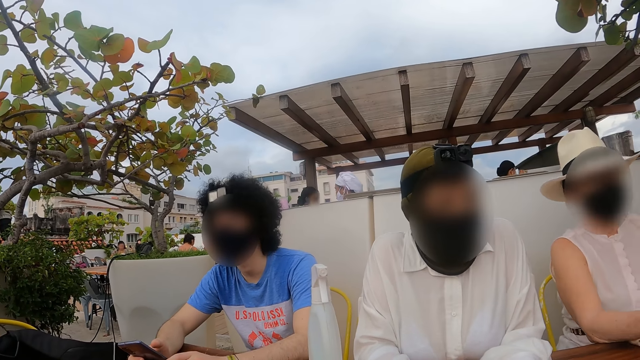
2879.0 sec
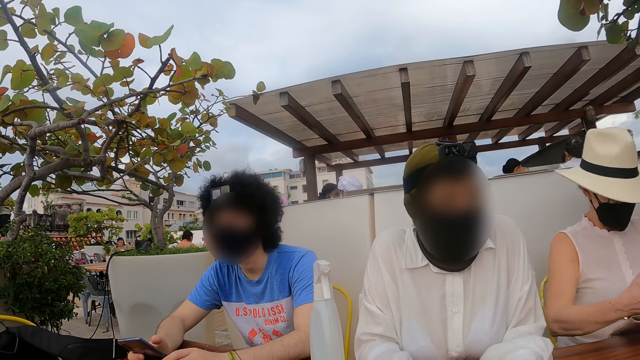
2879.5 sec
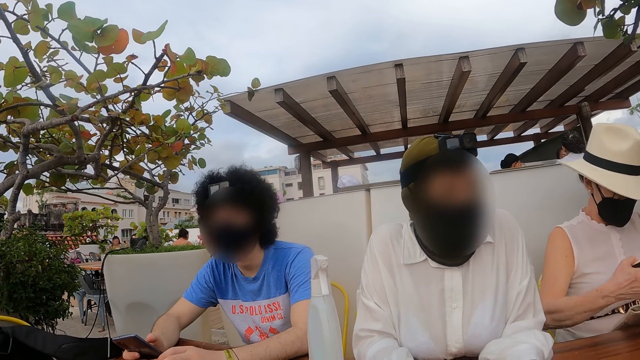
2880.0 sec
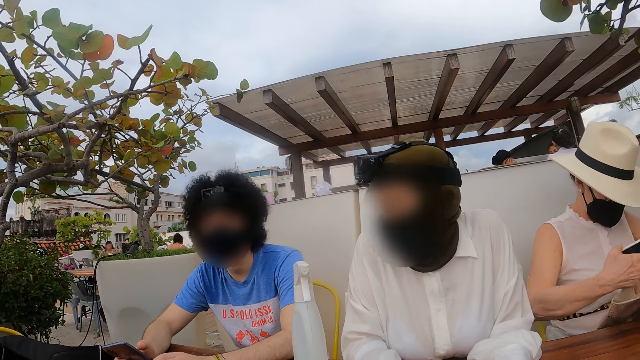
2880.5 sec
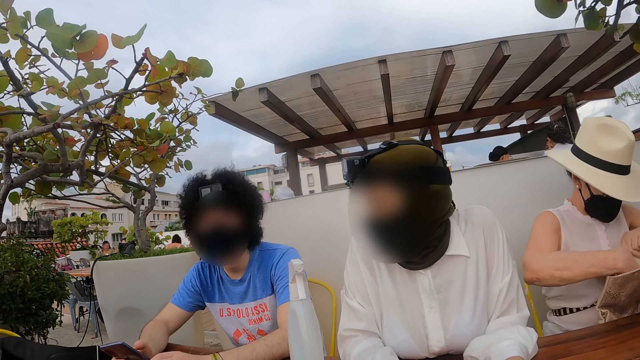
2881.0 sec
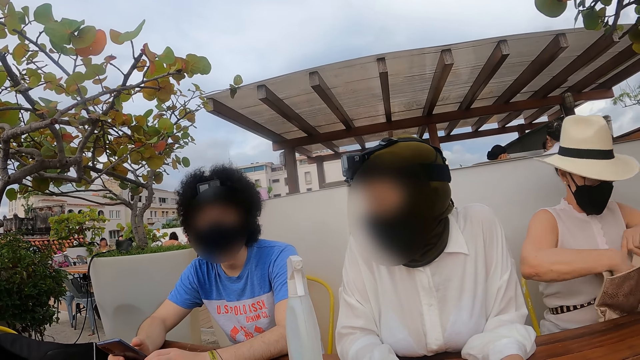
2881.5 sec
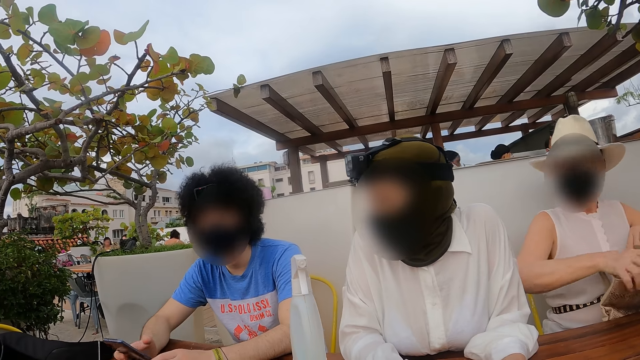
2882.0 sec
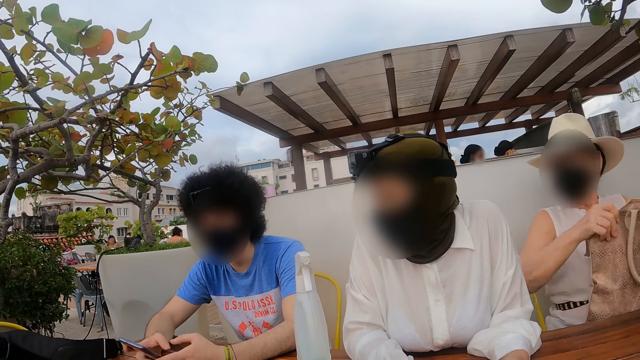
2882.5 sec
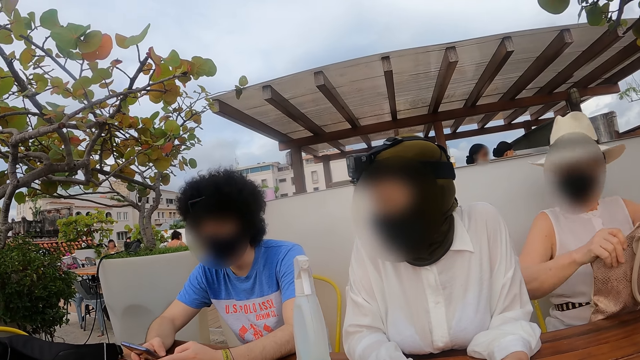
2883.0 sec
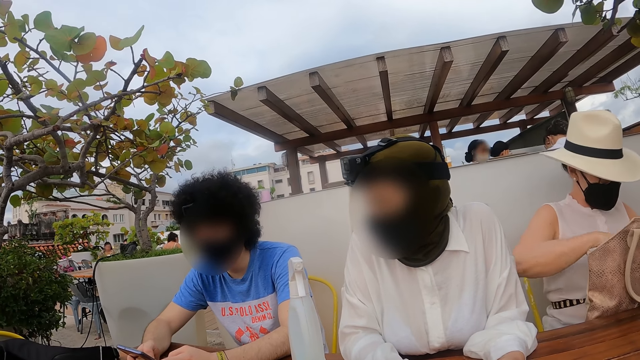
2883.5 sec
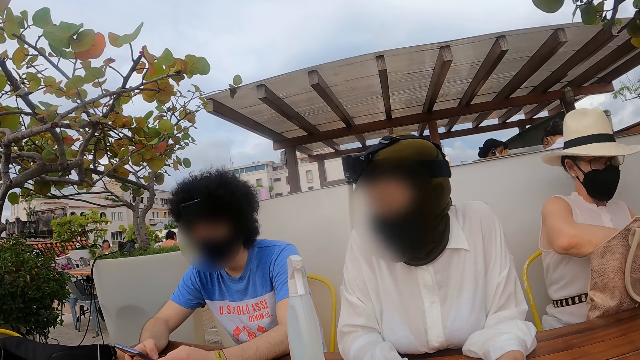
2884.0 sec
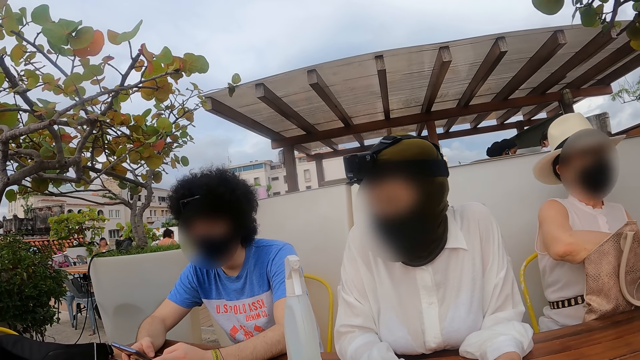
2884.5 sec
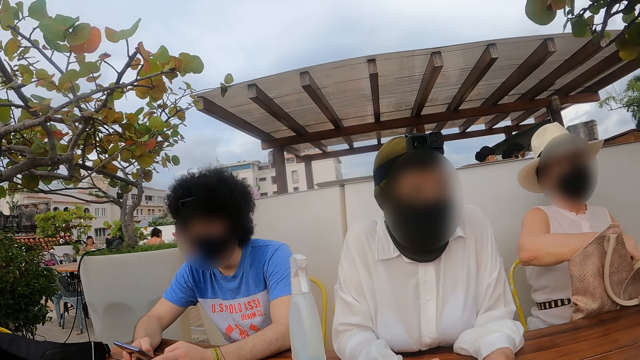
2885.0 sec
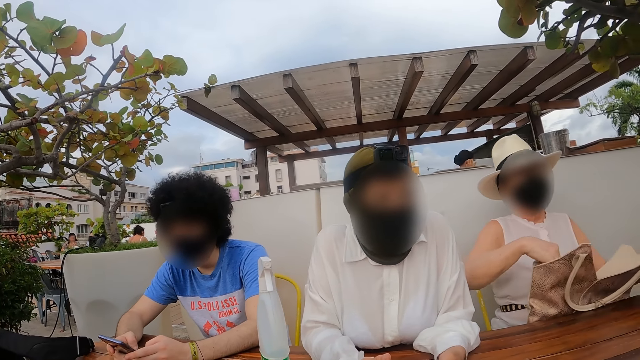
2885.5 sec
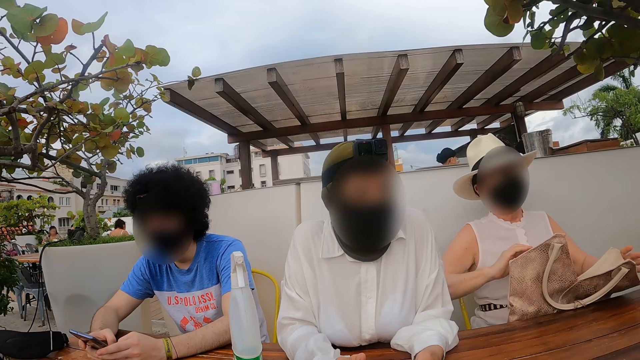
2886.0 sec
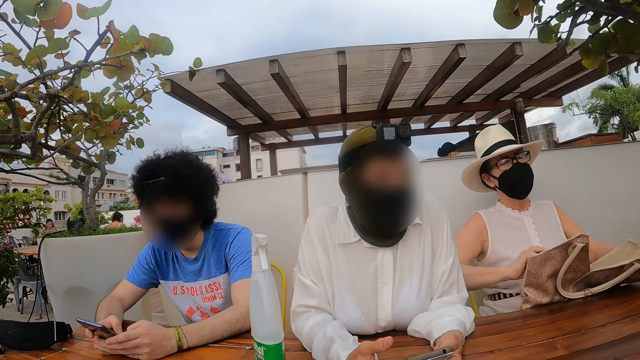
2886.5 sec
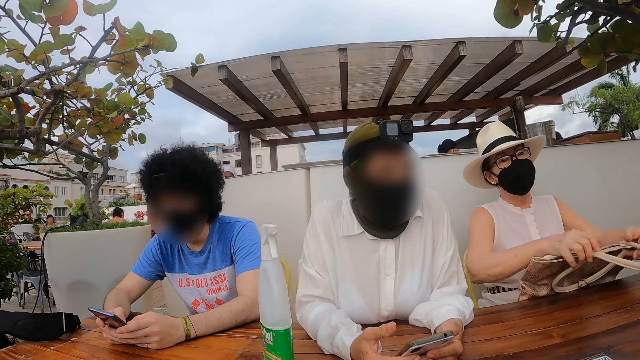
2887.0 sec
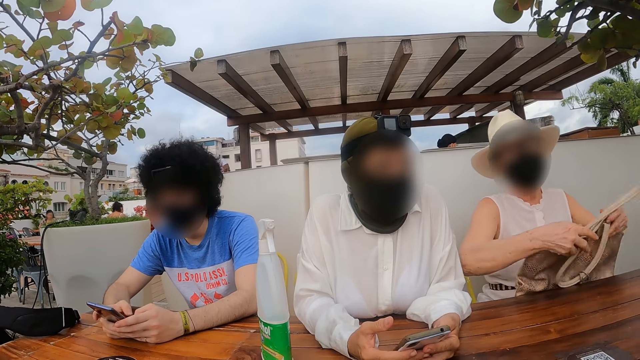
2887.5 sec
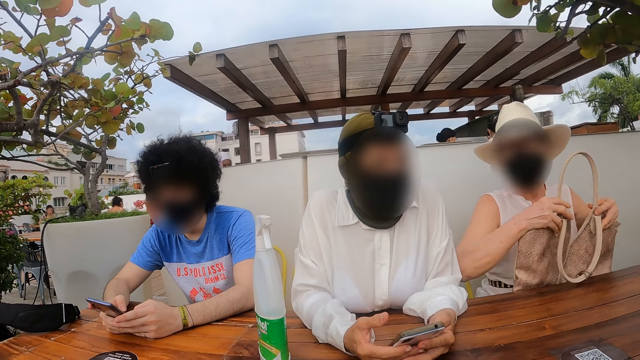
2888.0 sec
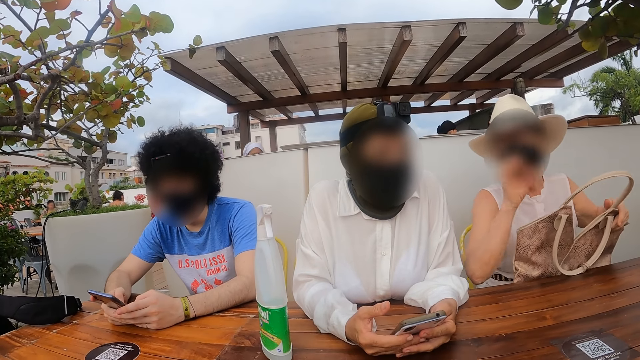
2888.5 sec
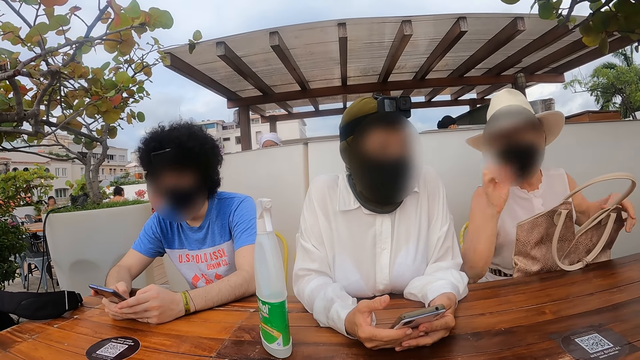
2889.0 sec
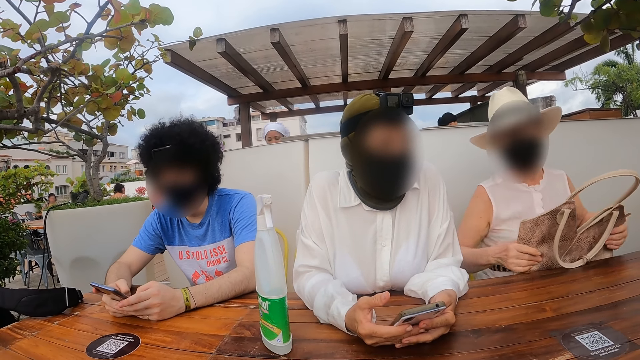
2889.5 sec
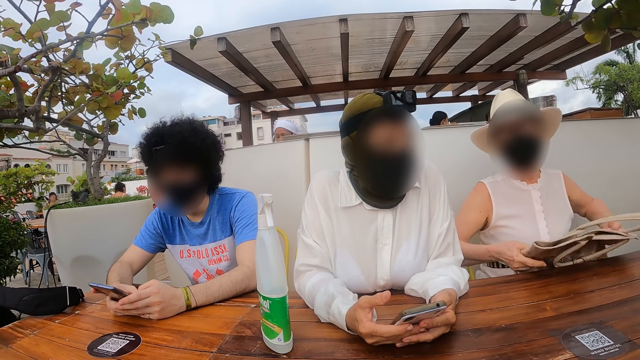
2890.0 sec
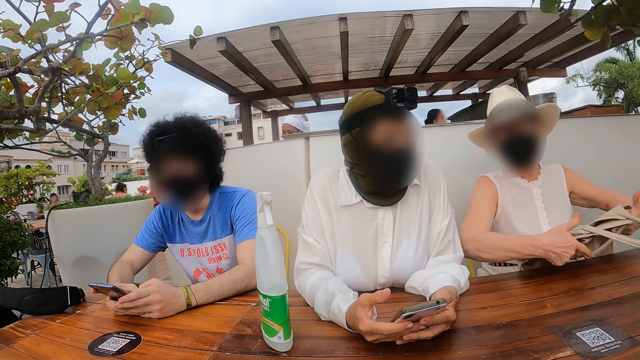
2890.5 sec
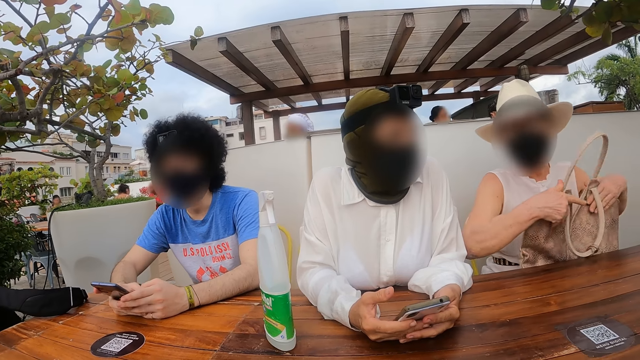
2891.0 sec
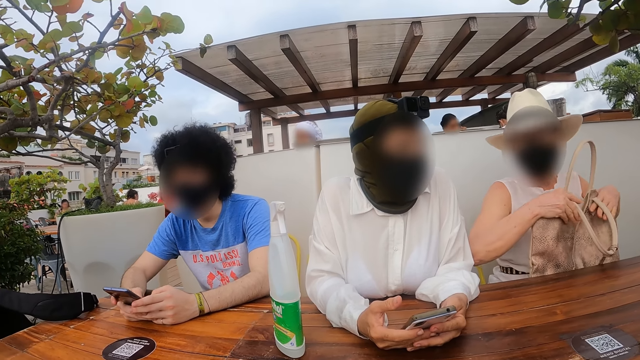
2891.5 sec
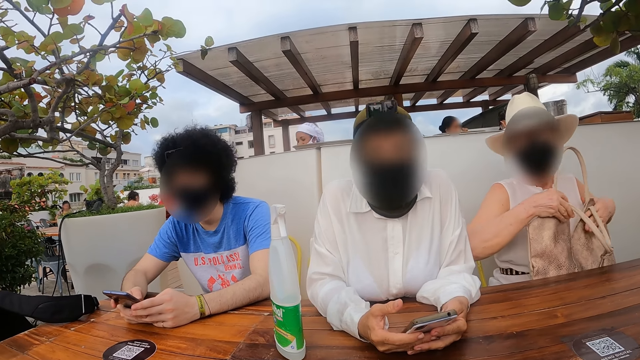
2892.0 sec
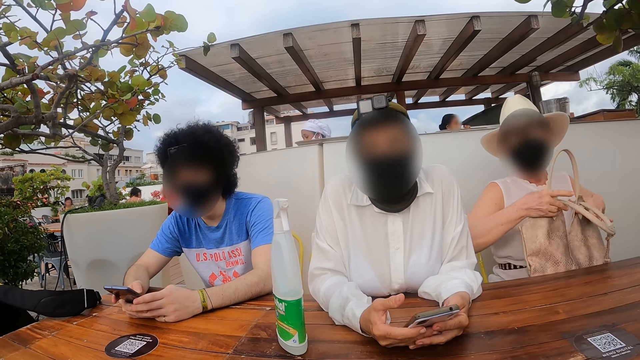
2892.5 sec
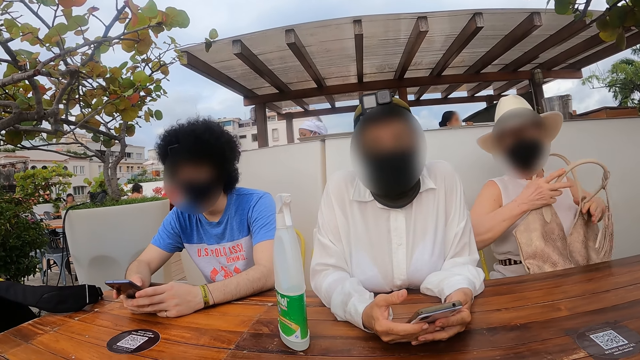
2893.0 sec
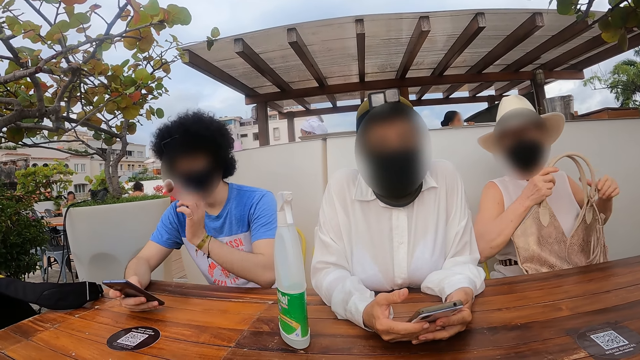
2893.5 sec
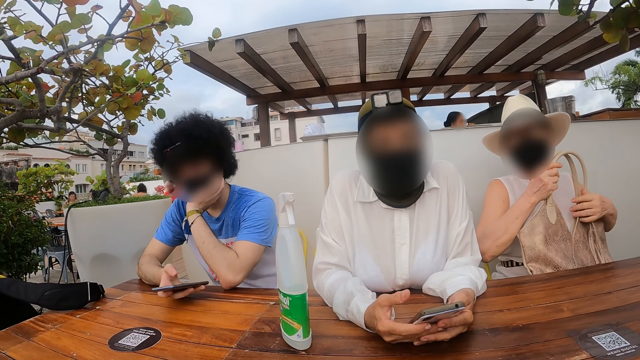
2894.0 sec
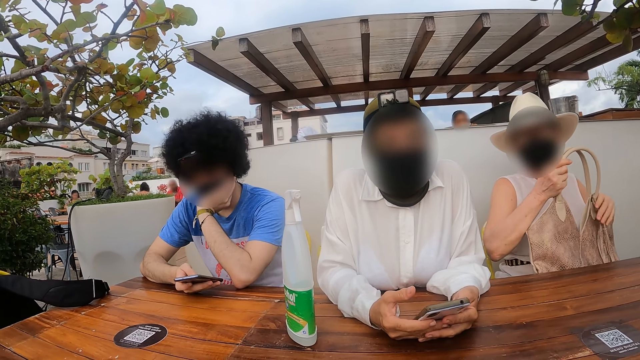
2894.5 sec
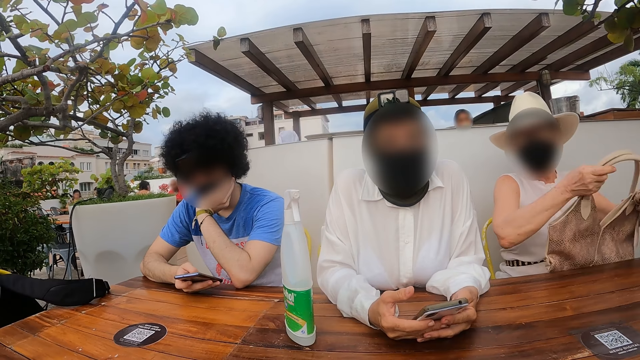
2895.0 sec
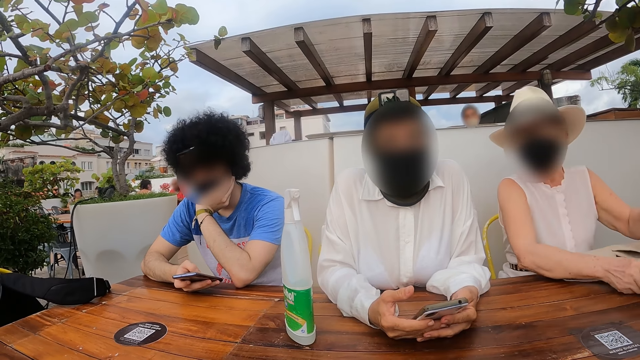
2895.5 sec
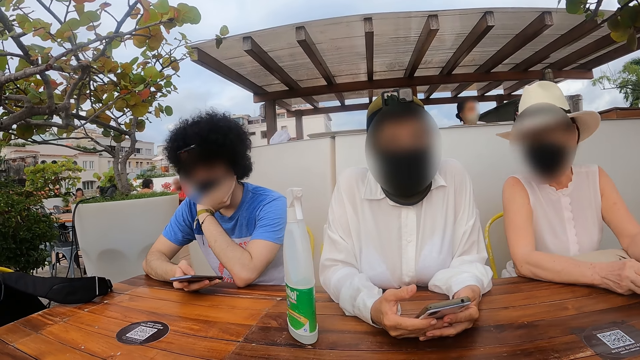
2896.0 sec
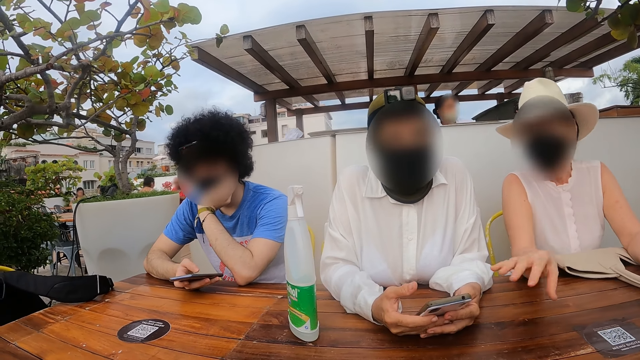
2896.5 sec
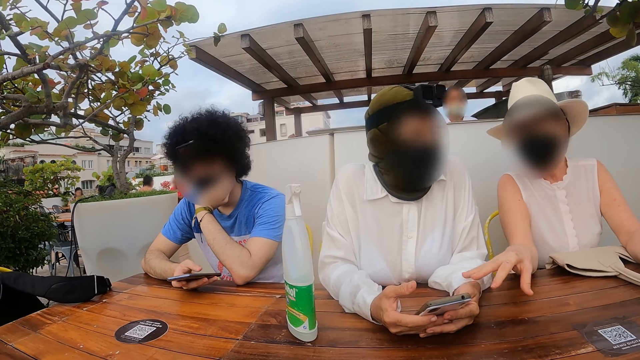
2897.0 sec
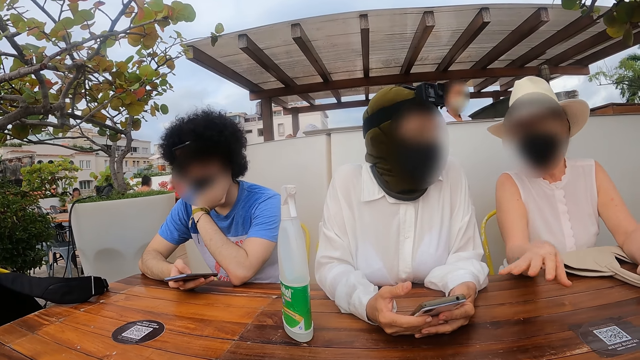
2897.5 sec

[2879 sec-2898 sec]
A woman talks to the camera wearer.

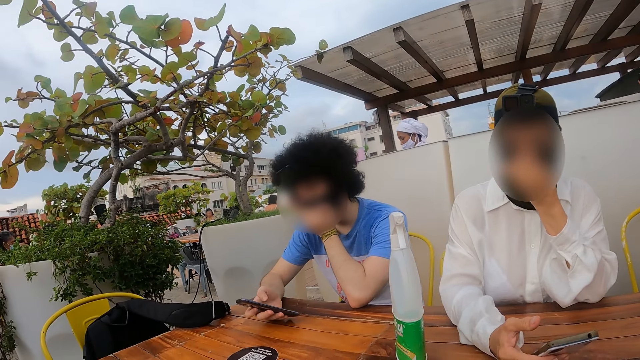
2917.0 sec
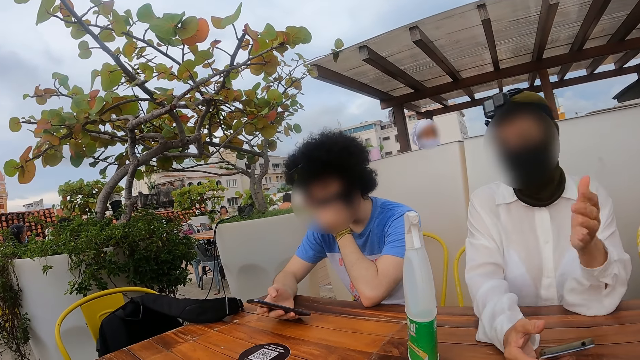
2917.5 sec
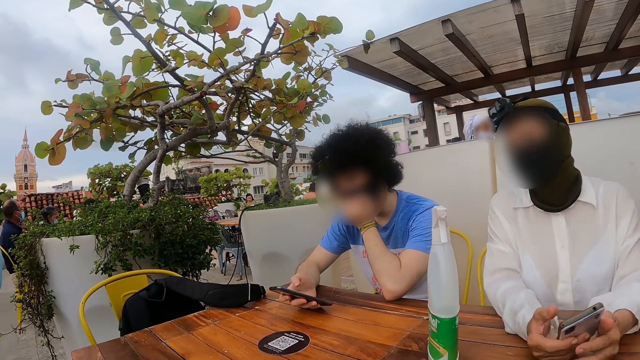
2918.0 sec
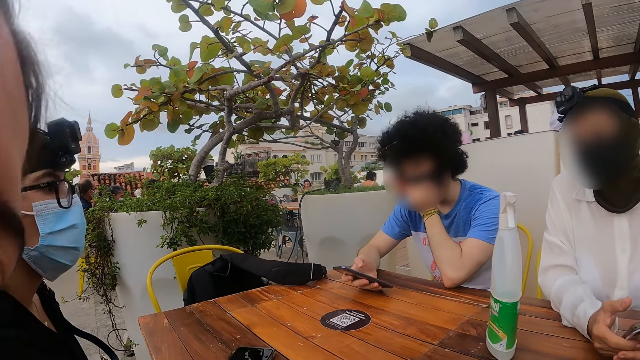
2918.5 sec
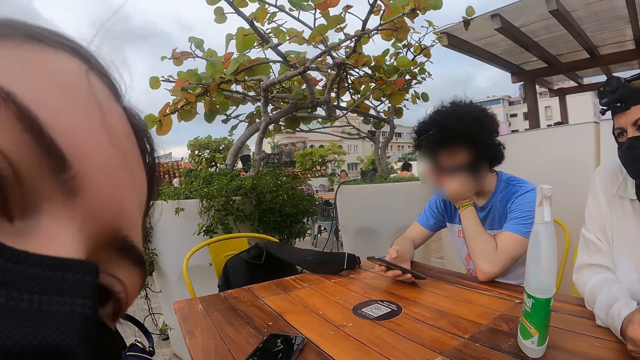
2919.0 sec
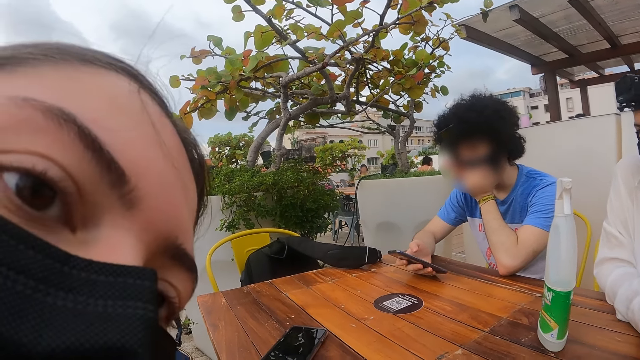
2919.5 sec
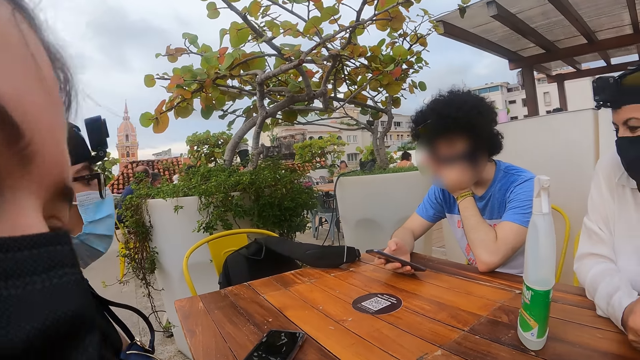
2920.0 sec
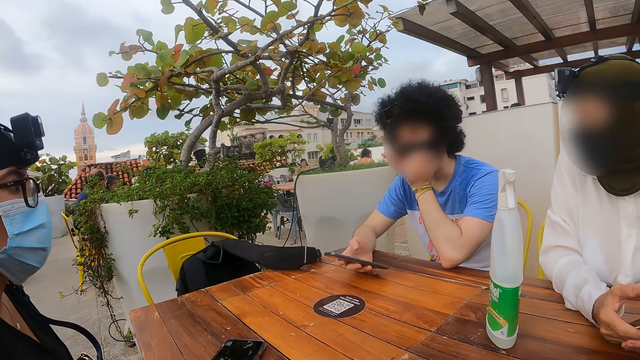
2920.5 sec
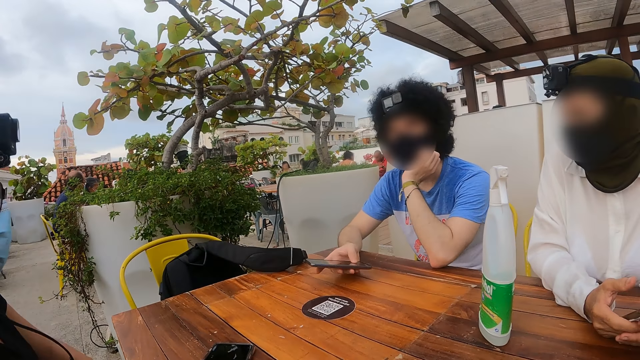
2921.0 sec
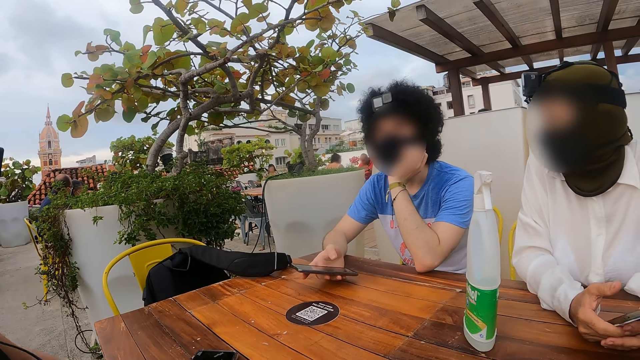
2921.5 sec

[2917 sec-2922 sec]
The camera wearer looks at a woman.
